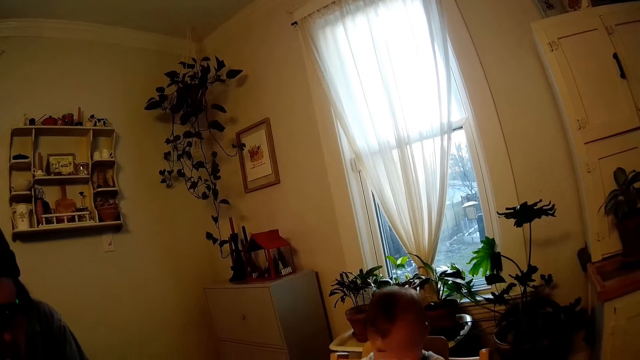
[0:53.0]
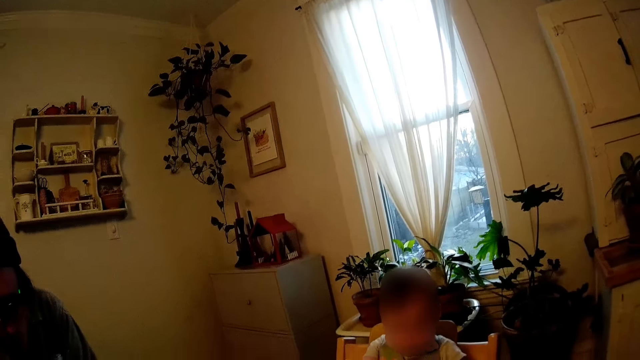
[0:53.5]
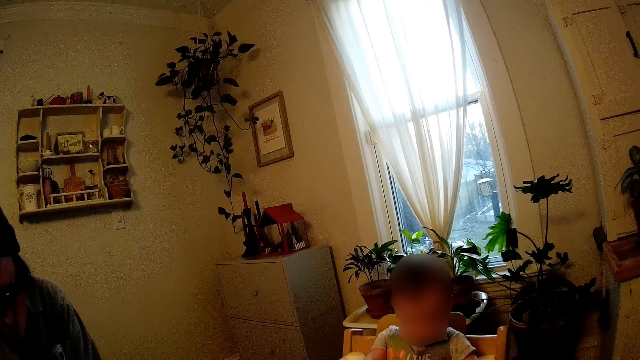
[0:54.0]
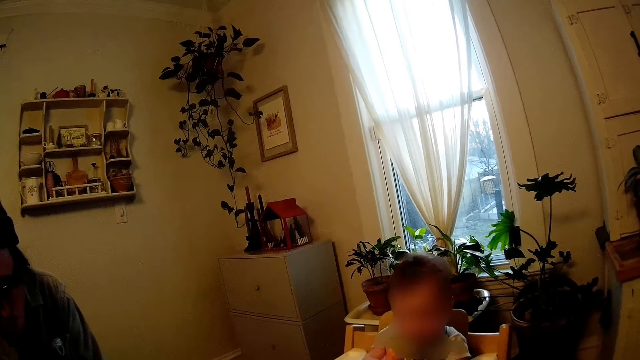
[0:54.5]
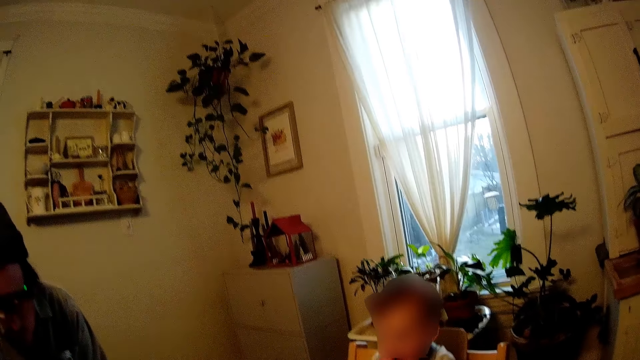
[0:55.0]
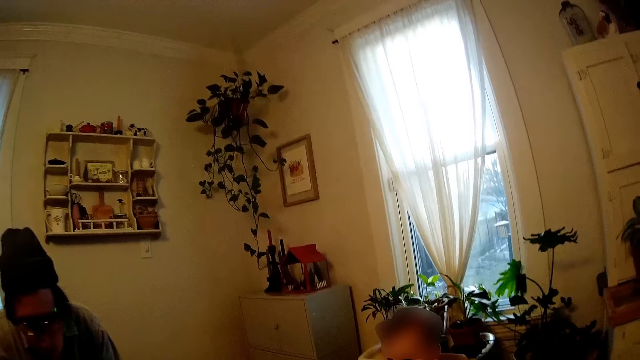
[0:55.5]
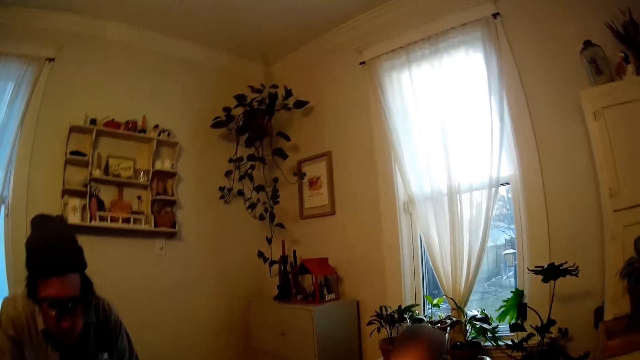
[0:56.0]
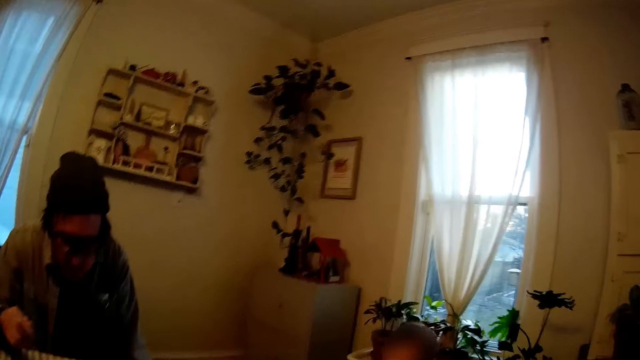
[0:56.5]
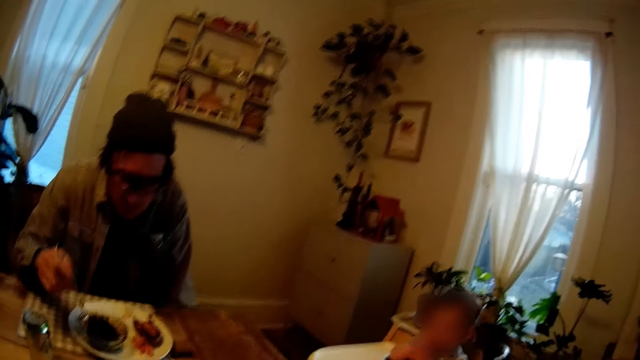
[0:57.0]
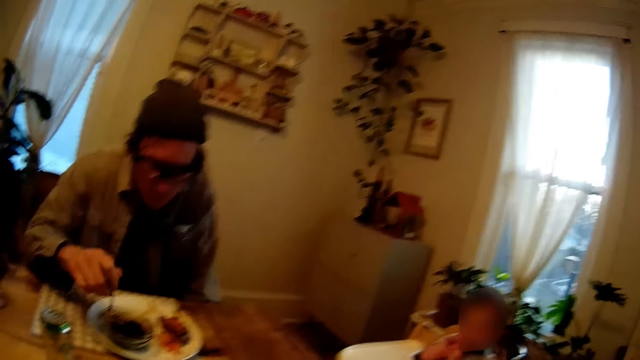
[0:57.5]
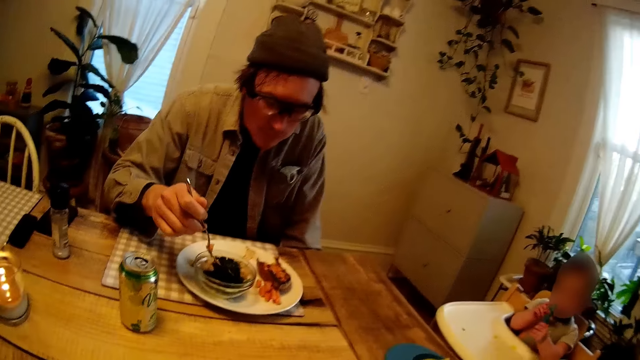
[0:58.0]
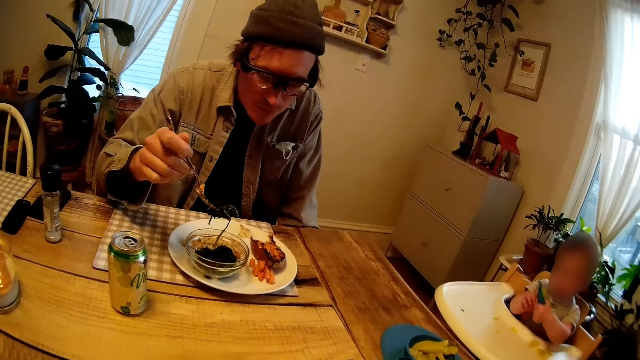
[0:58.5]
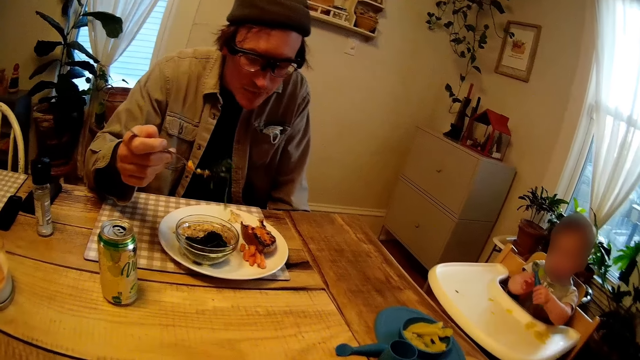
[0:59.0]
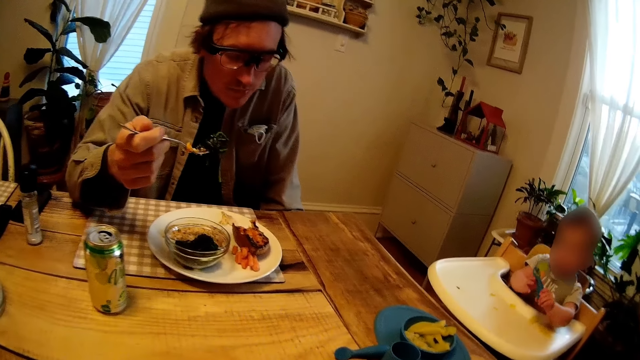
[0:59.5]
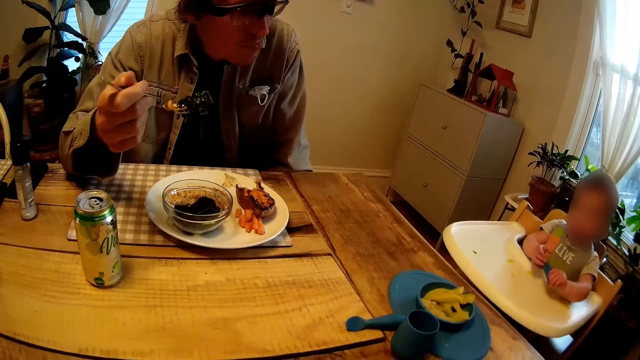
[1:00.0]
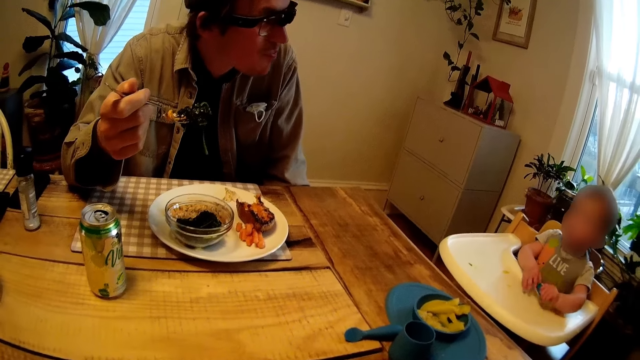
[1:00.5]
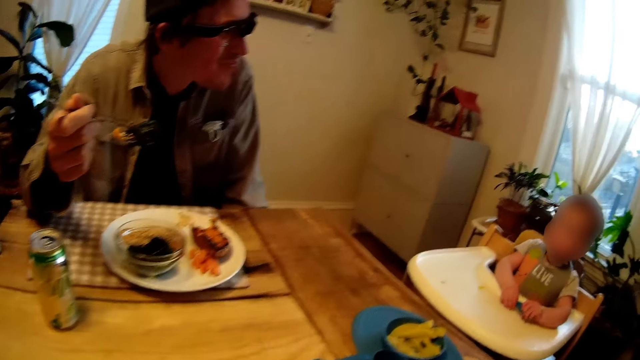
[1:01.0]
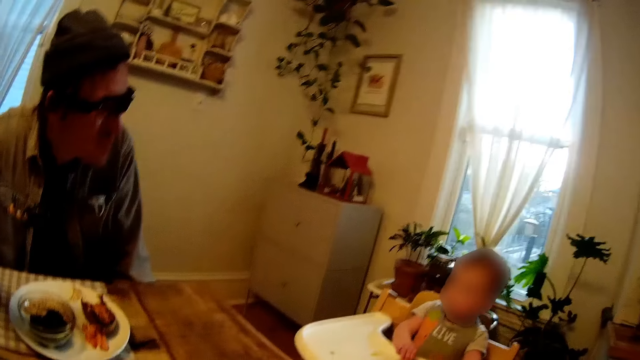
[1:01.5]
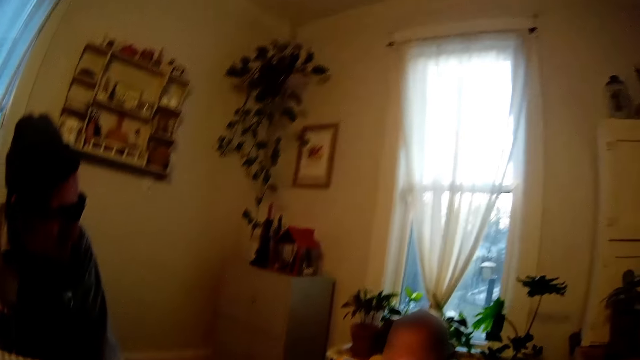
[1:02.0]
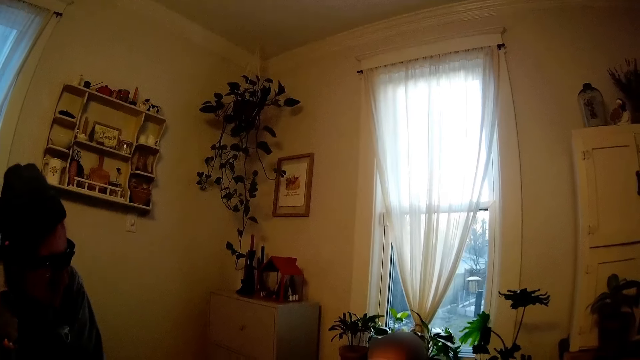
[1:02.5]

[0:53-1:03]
The baby puts the pasta in her mouth with her hands. The camera wearer talks to the man. The man picks seaweed salad from a bowl on the plate with the fork in his right hand. The baby plays with a spoon in her hands. The man holds the seaweed salad with the fork in his right hand.

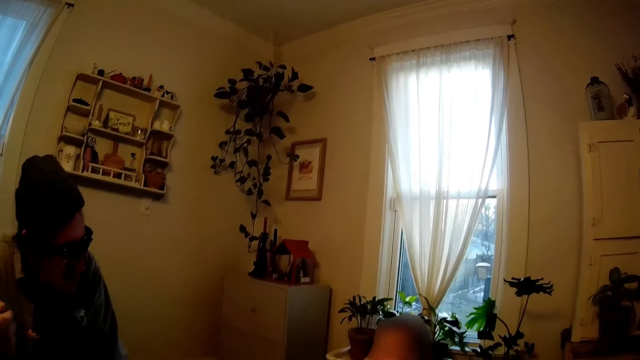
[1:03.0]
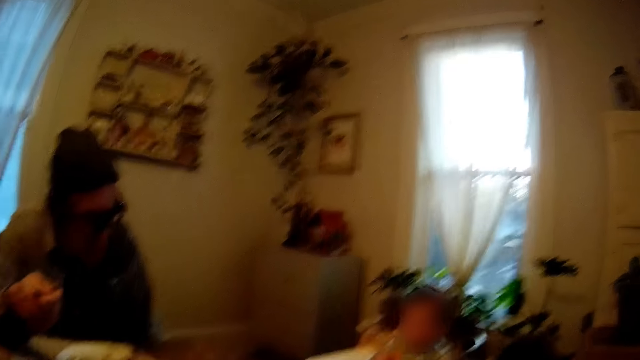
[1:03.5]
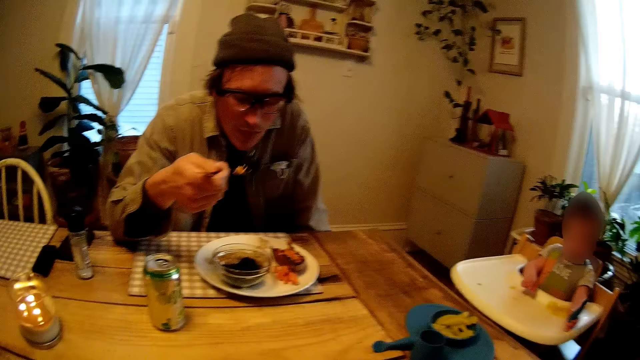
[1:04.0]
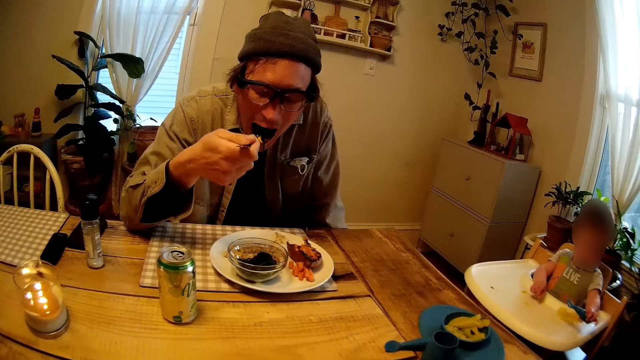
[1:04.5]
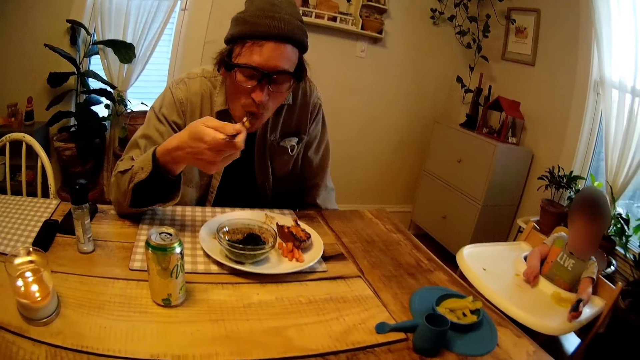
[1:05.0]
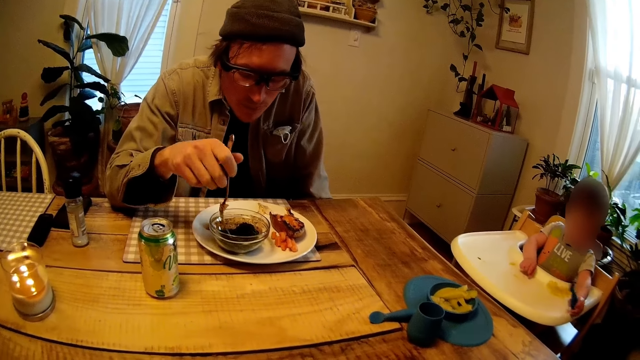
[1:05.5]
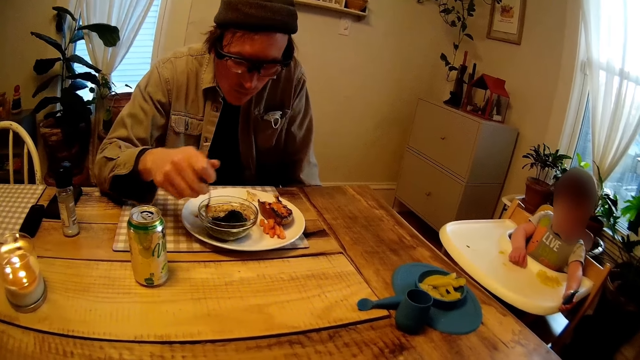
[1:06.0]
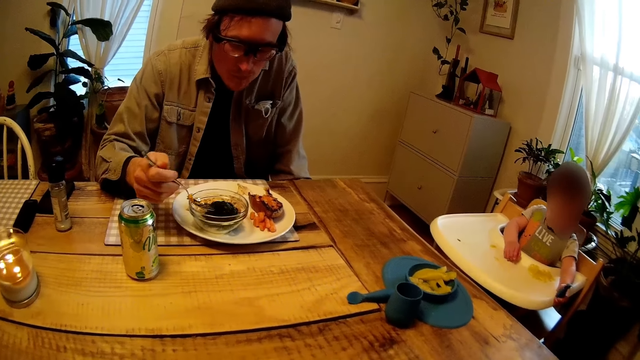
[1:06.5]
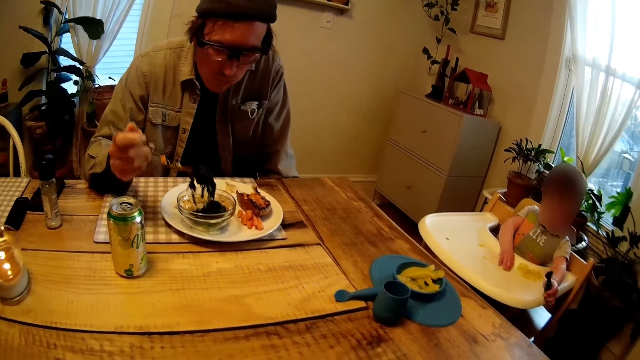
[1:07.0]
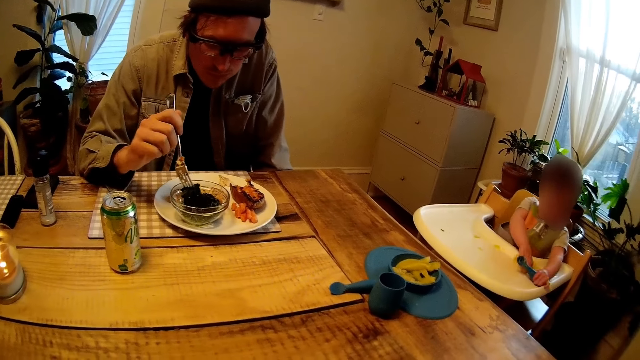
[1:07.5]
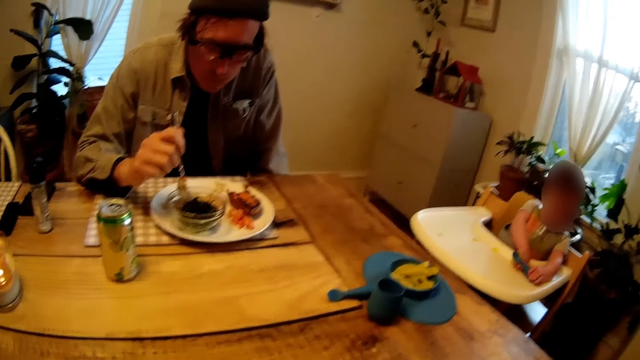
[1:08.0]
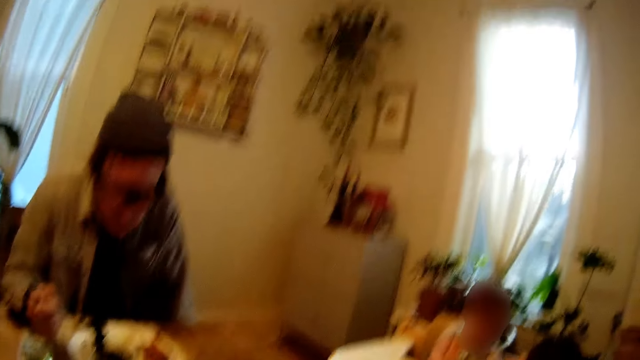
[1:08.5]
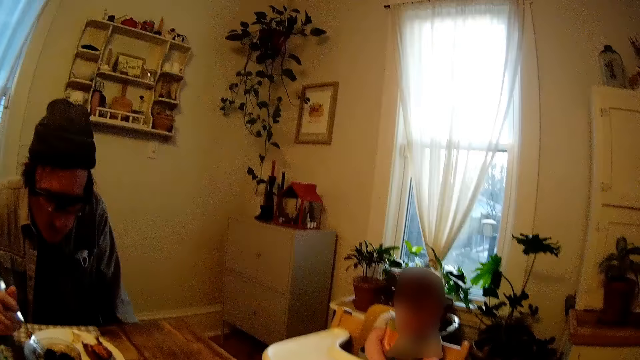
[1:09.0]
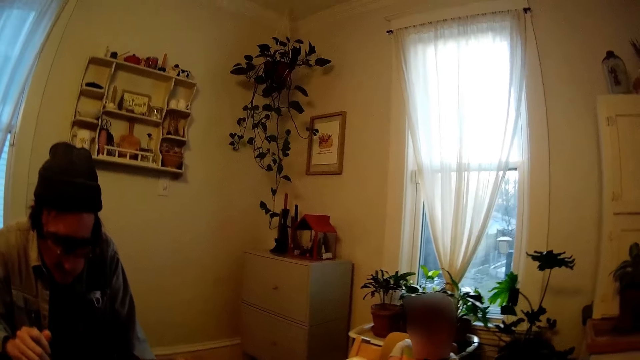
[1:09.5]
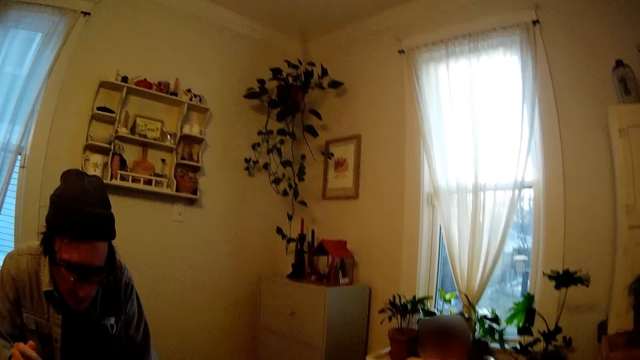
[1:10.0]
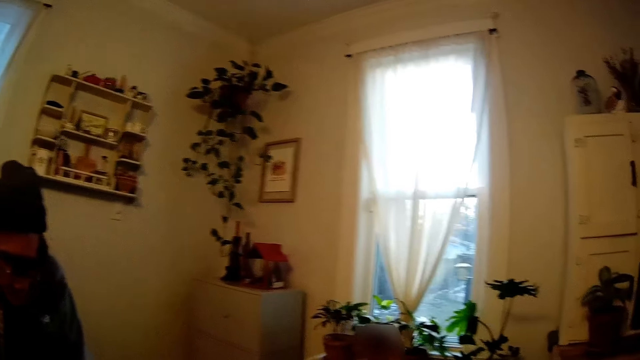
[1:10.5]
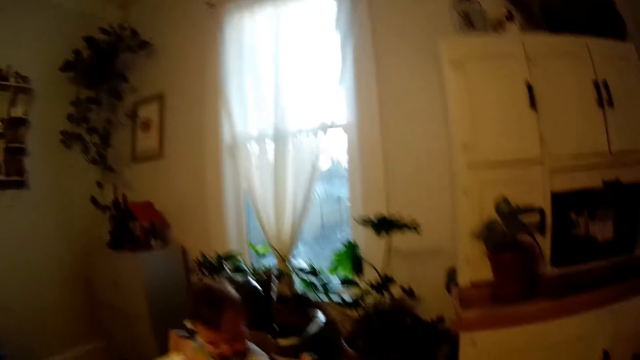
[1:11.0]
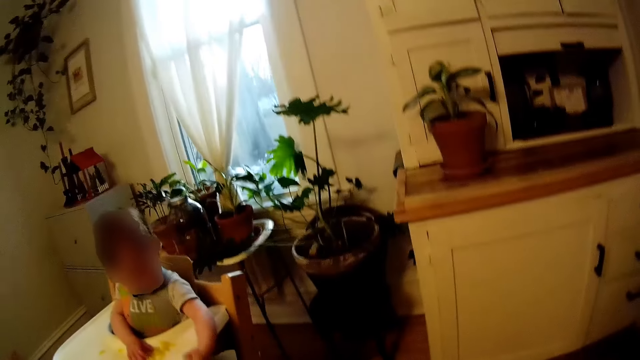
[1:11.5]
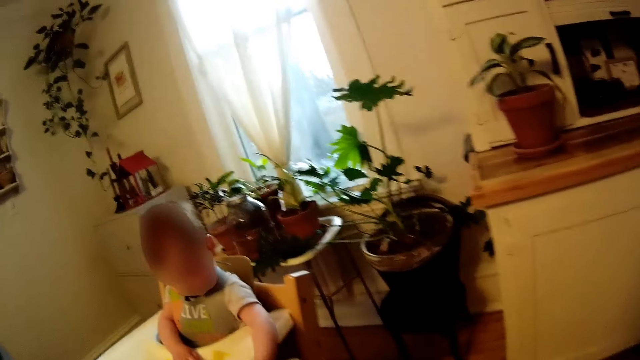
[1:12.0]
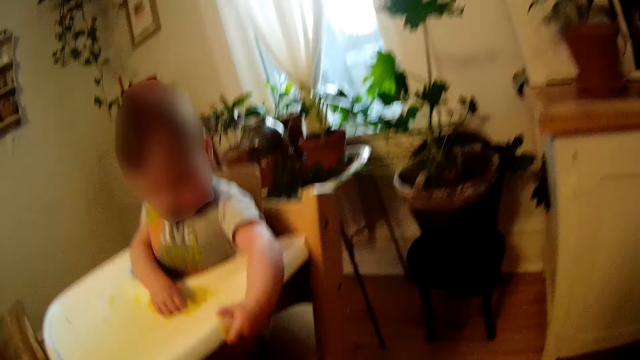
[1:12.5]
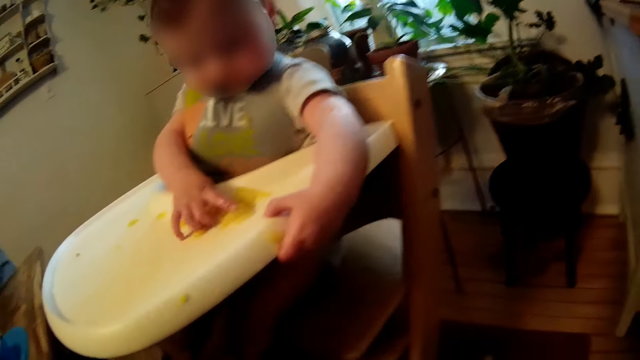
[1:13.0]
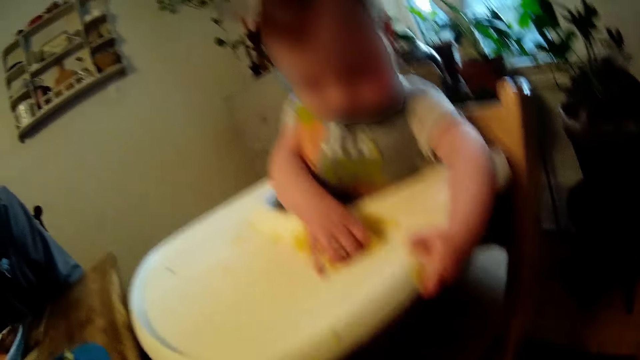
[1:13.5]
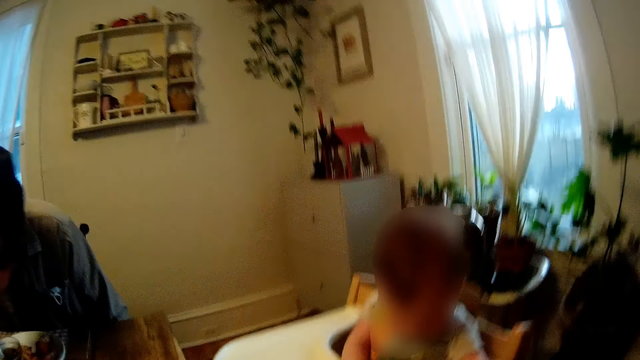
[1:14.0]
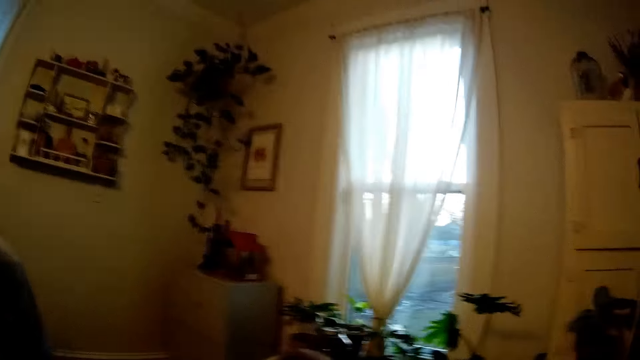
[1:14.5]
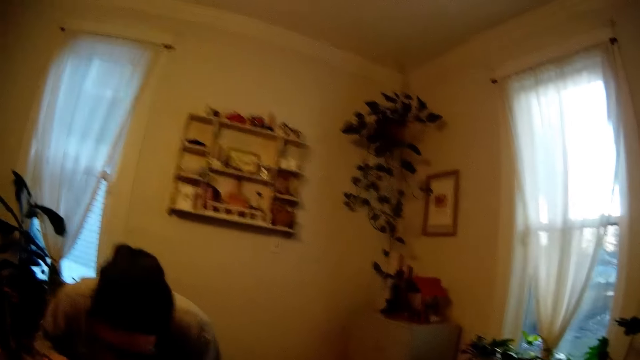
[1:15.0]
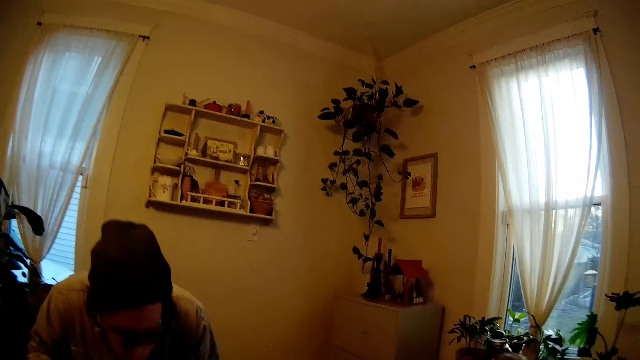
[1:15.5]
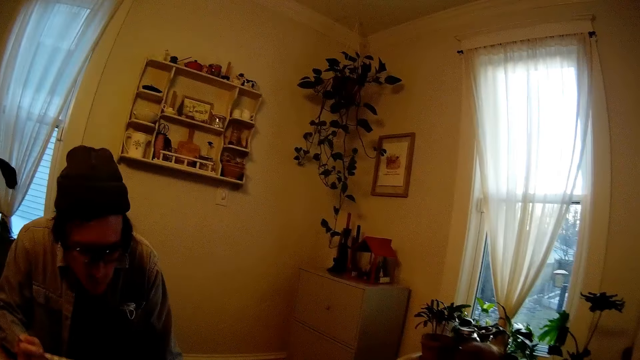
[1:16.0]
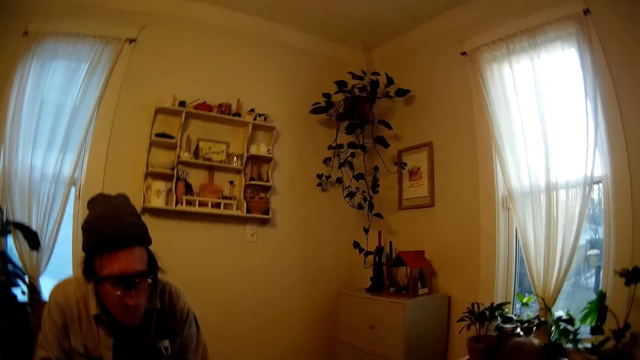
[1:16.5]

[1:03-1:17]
The baby holds the spoon with her left hand. The man puts the seaweed salad in his mouth with the fork in his right hand. The camera wearer looks around. The baby plays with the pasta on the tray with her right hand. The man picks seaweed salad from the bowl on the plate with the fork in his right hand. The baby plays with the pasta on the tray with her right hand. The baby holds the tray with her left hand. The man puts the seaweed salad in his mouth with the fork in his right hand. The camera wearer interacts with the man.
